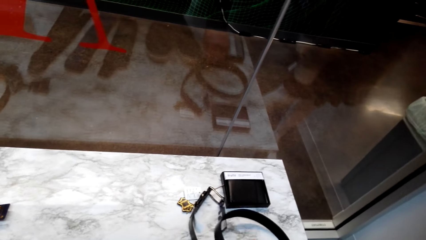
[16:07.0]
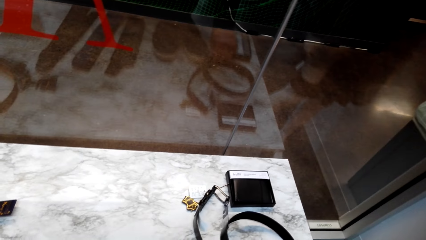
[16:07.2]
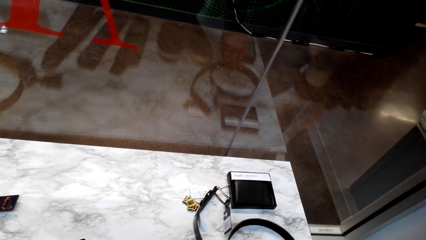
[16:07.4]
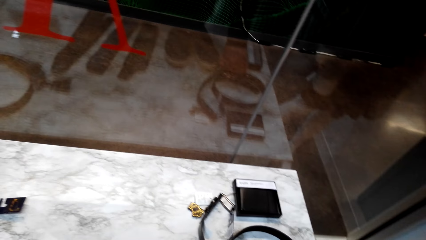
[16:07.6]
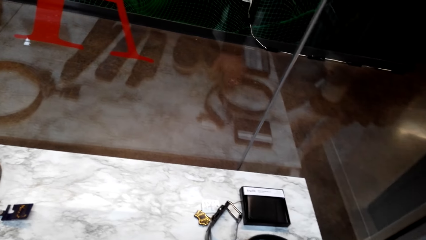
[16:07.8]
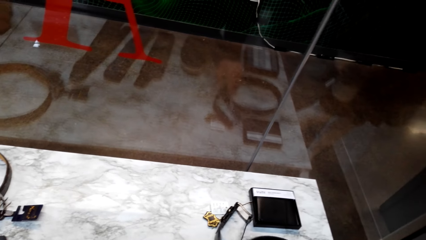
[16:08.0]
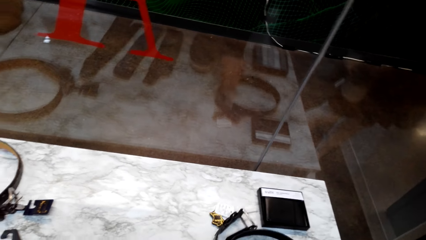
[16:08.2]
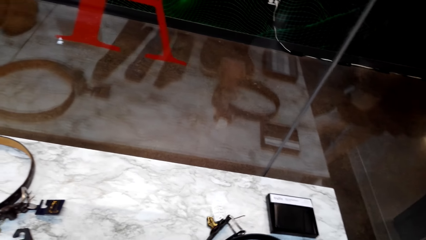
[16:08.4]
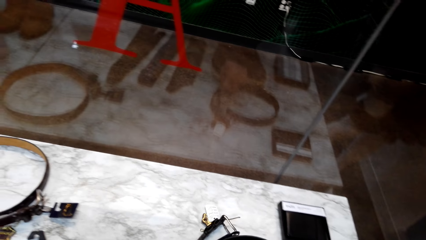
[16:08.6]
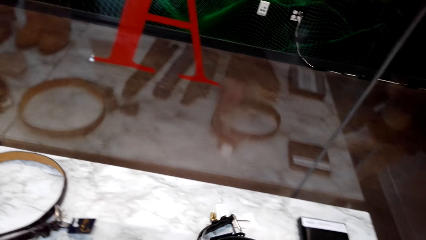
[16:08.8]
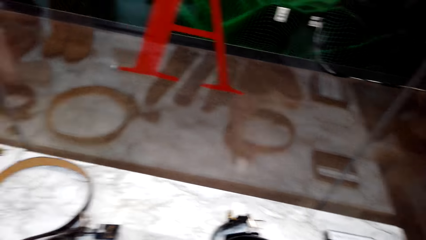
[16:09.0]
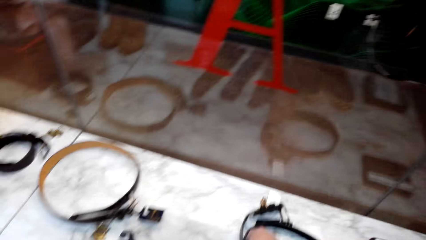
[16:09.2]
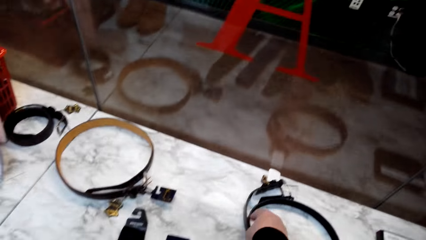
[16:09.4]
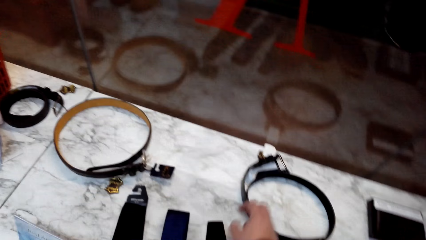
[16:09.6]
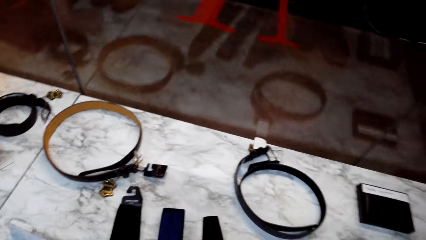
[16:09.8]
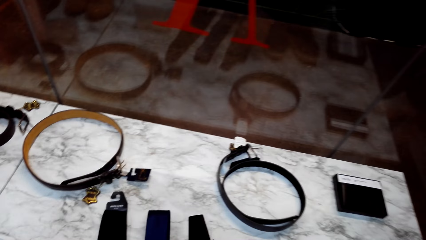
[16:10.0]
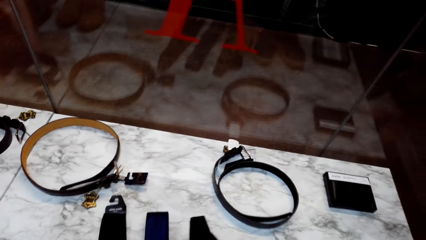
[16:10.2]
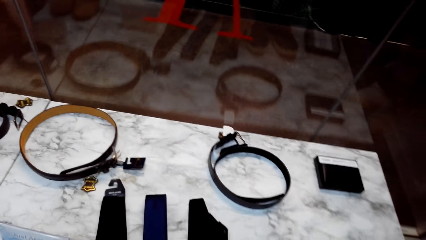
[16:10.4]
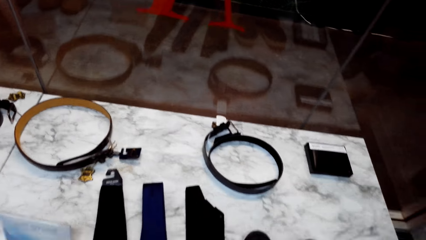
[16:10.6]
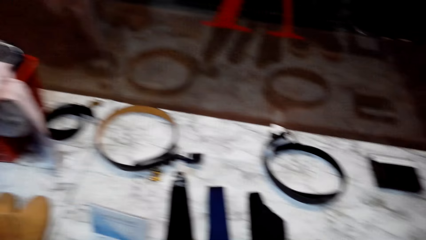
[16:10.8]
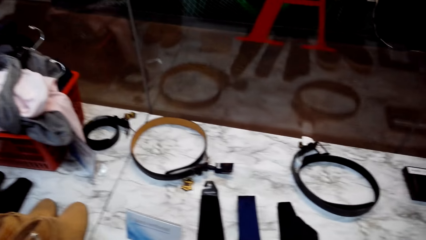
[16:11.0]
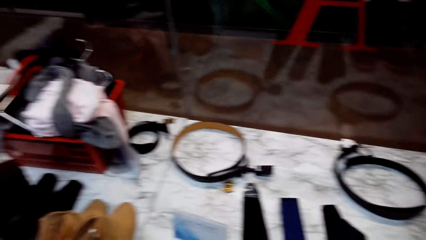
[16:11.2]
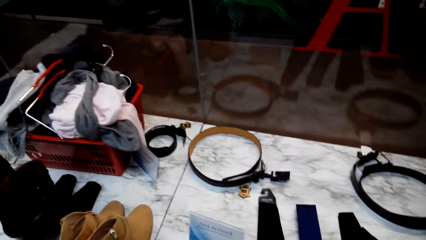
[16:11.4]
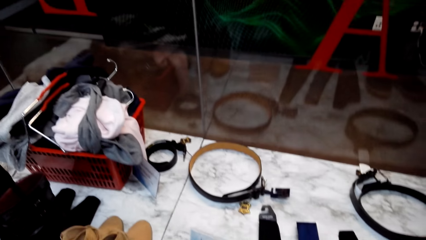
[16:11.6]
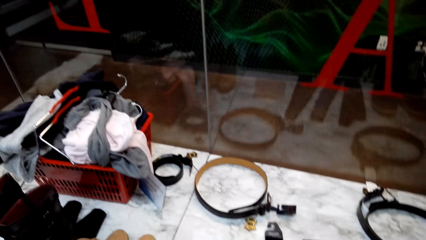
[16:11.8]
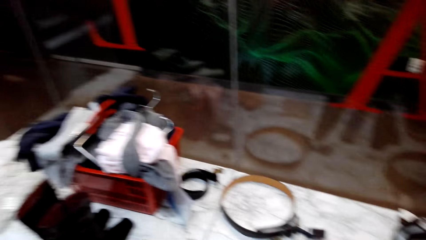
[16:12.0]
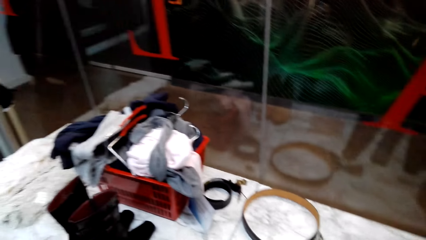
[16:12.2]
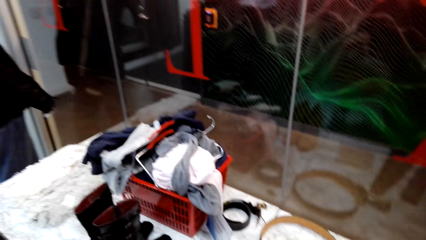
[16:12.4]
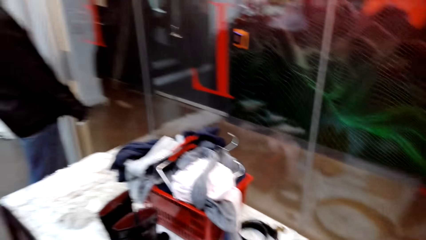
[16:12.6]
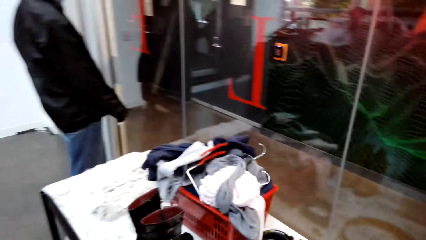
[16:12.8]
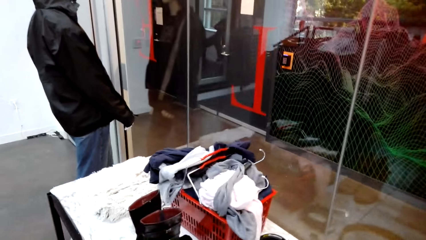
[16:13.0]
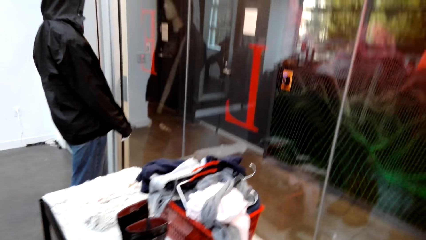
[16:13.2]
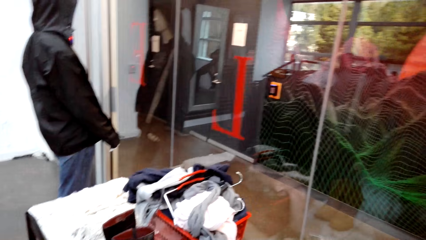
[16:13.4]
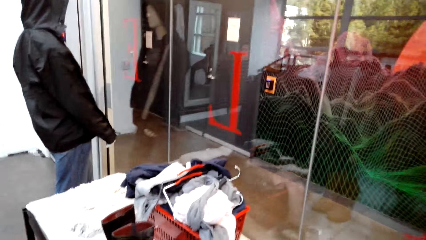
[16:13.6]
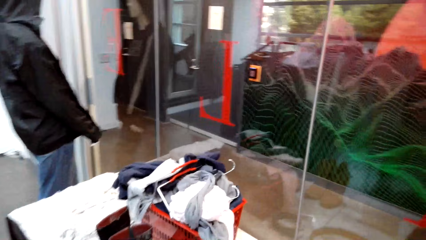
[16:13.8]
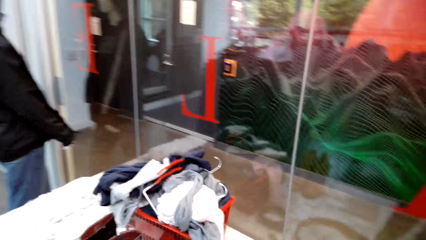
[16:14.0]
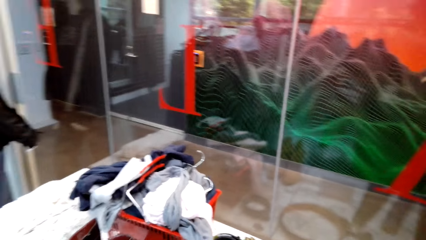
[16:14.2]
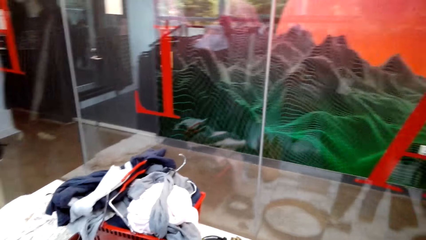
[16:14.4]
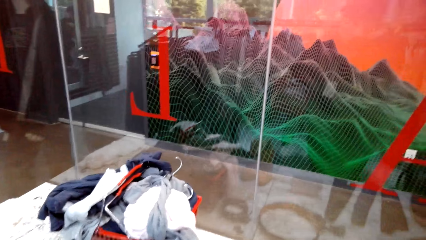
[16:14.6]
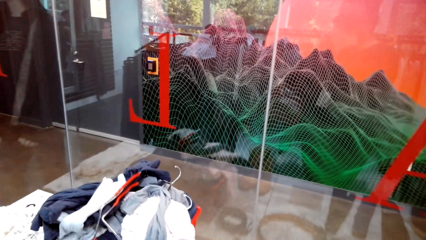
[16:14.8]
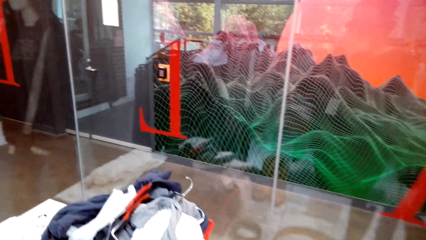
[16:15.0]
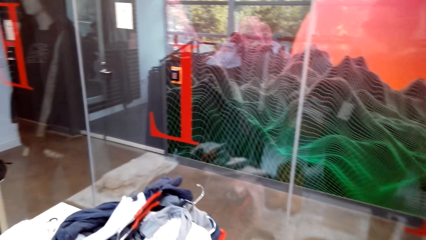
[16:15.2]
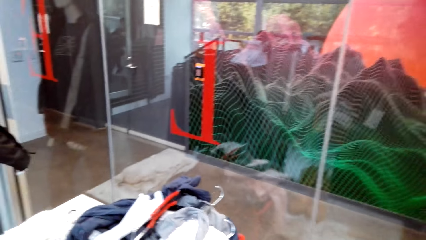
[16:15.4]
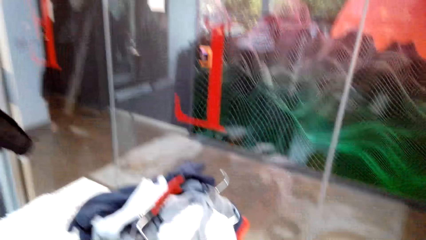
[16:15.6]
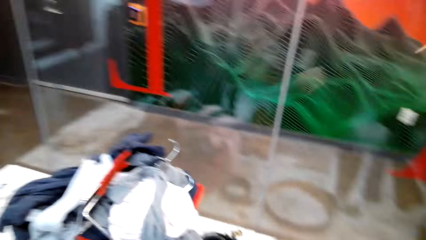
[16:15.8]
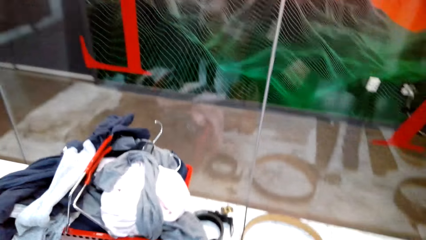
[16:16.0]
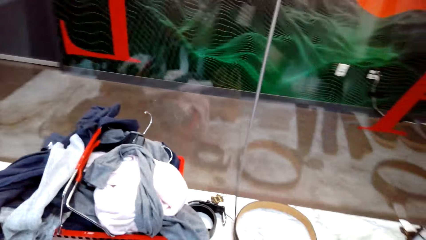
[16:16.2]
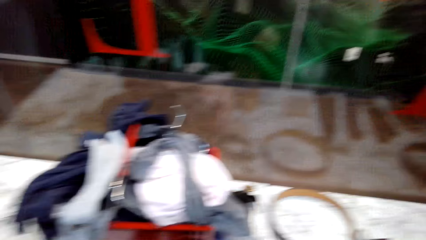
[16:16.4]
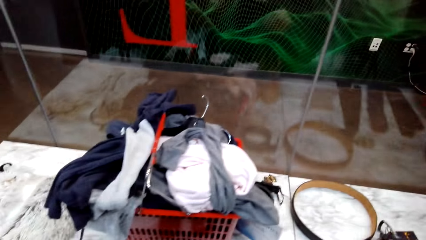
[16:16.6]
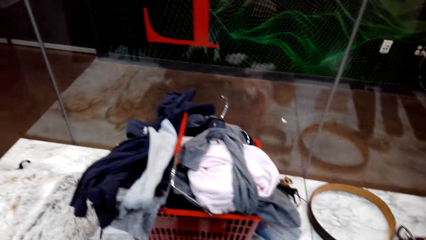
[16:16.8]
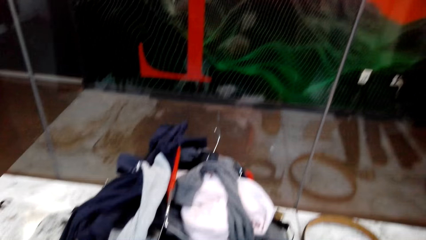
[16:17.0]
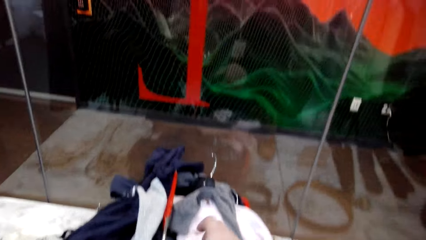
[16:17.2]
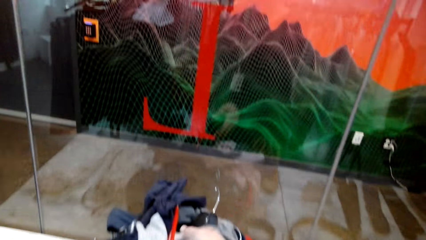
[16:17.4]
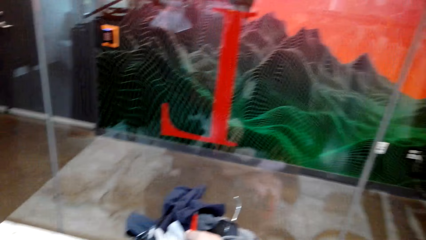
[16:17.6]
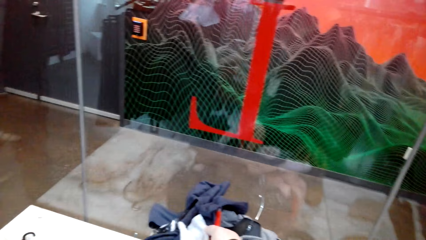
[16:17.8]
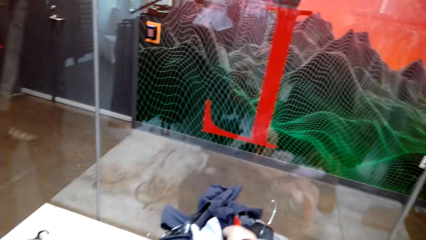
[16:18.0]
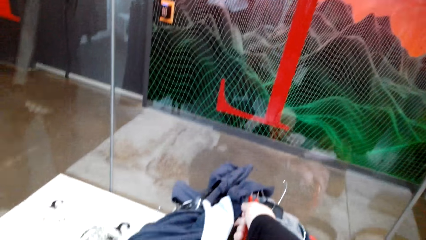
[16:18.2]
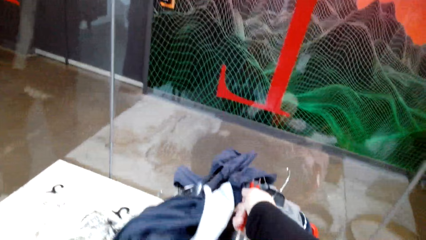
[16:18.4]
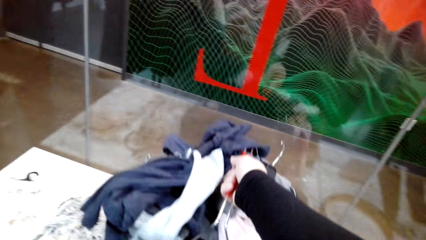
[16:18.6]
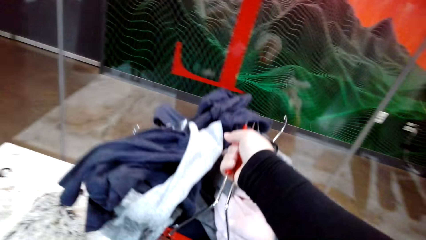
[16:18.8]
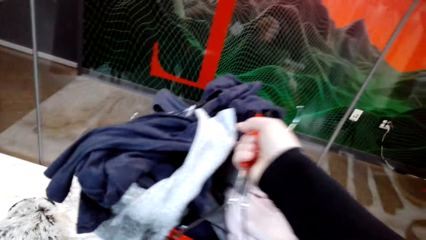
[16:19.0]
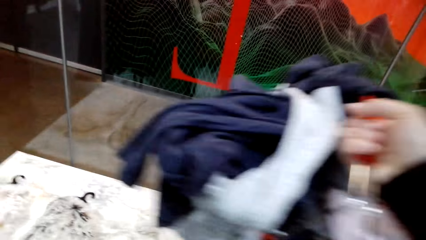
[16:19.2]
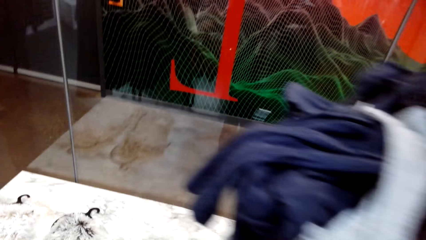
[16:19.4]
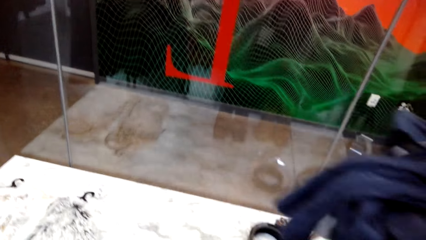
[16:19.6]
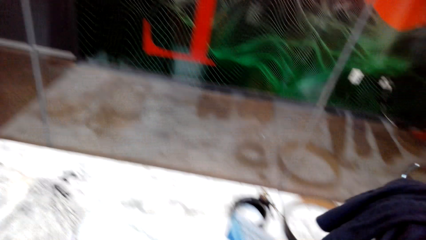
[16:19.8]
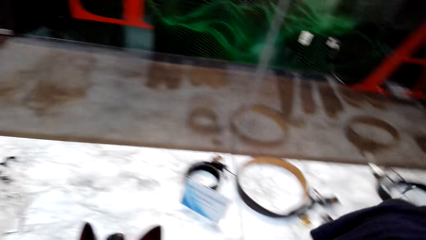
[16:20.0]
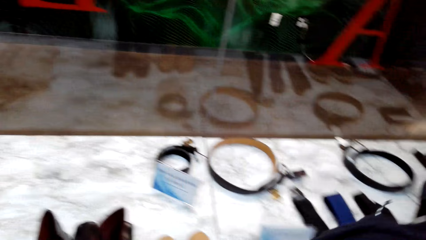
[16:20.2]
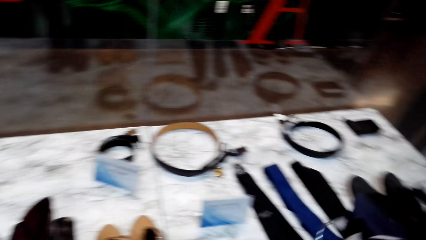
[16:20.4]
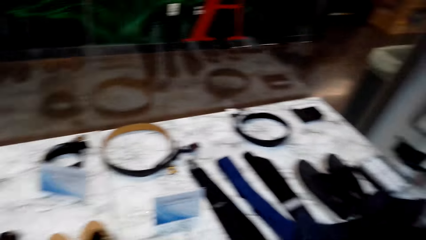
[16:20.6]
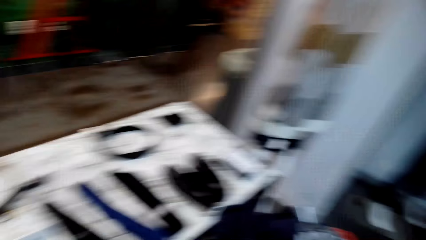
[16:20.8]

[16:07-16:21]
The camera wearer picks up a belt. They touch the belt. They pick up a shopping basket with clothes.

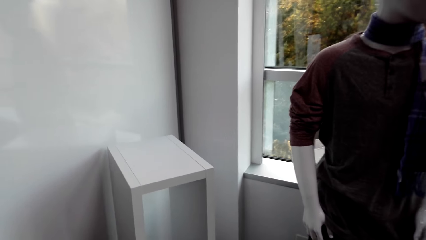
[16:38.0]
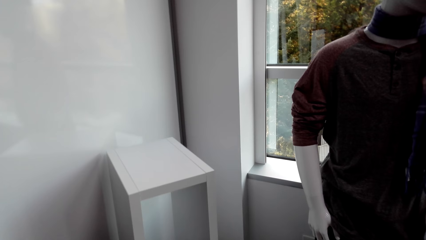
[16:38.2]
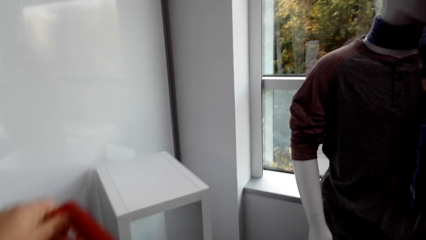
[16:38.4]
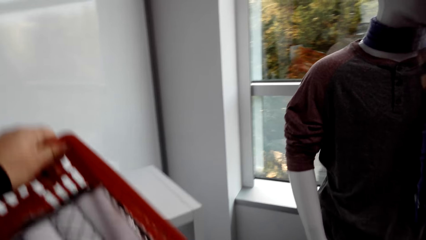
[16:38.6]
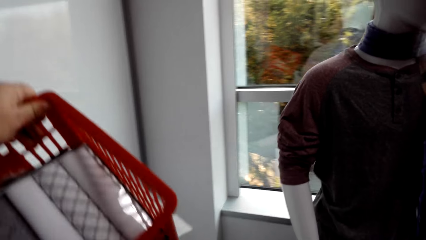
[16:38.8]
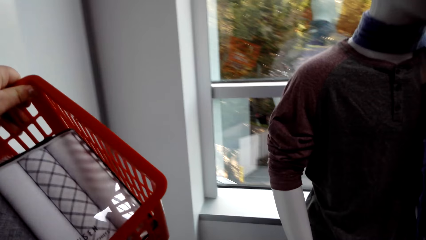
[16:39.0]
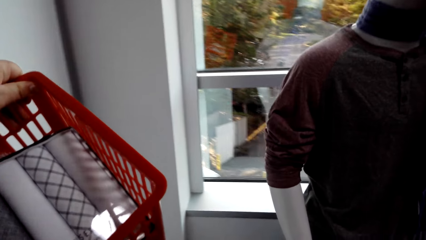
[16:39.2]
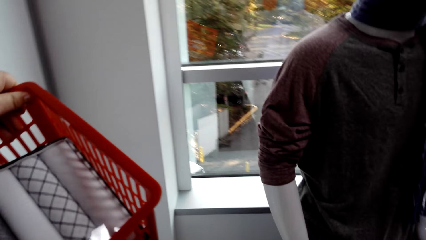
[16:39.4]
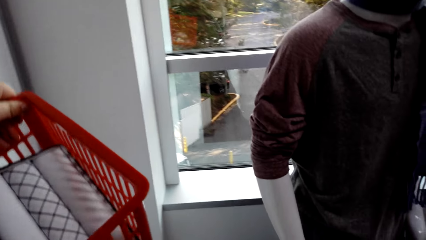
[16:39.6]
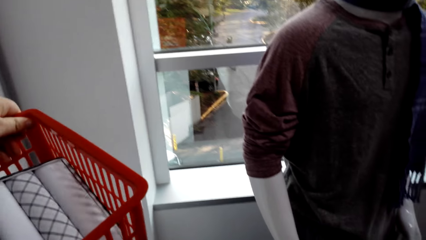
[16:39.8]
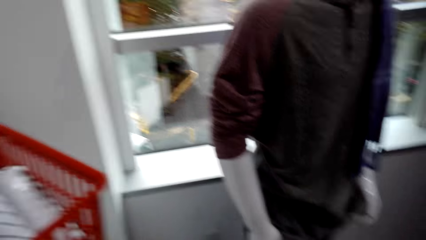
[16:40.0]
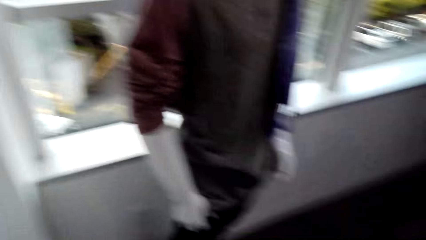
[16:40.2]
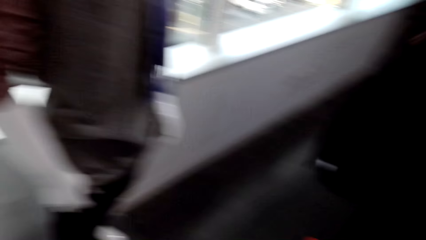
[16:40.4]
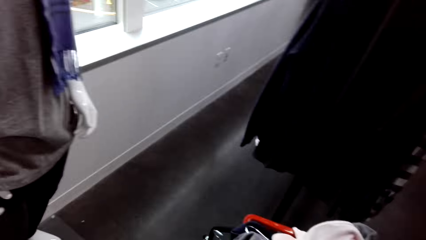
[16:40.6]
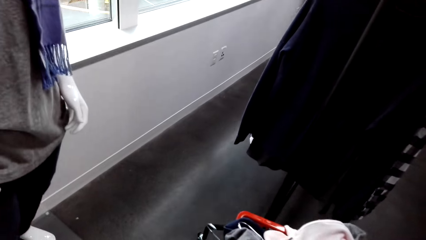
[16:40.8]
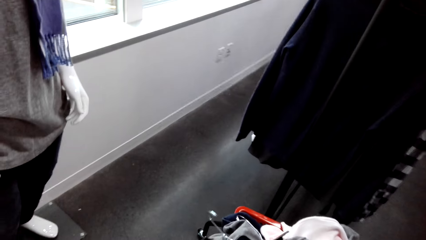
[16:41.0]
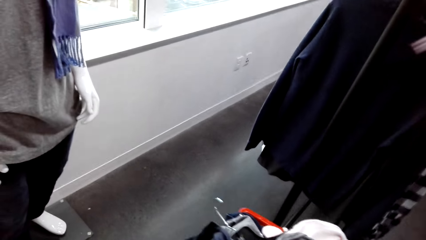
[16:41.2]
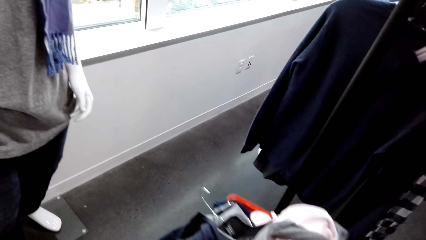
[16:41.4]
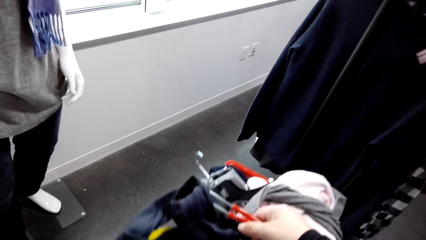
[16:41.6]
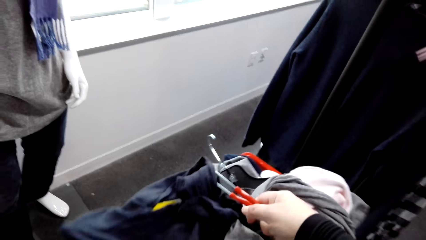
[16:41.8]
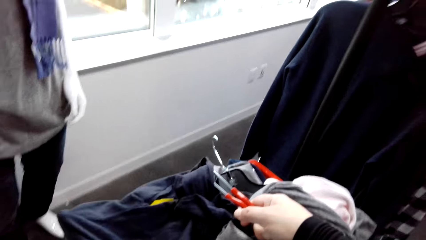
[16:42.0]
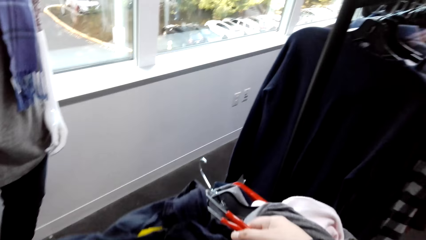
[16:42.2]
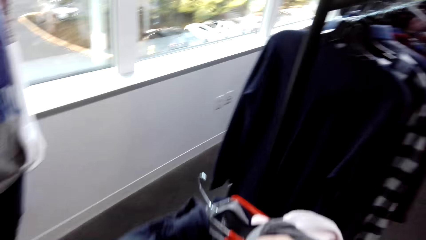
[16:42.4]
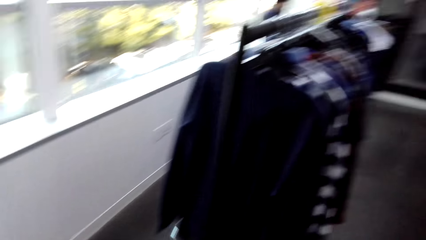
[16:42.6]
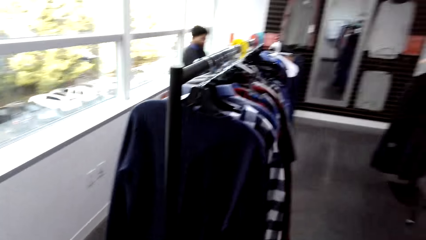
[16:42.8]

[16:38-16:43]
The camera wearer carries a shopping basket with clothes. They lift the basket.
